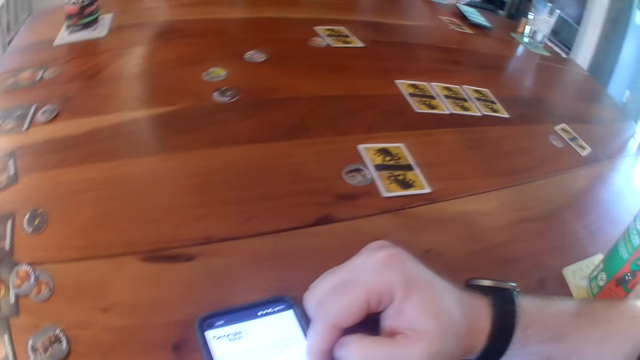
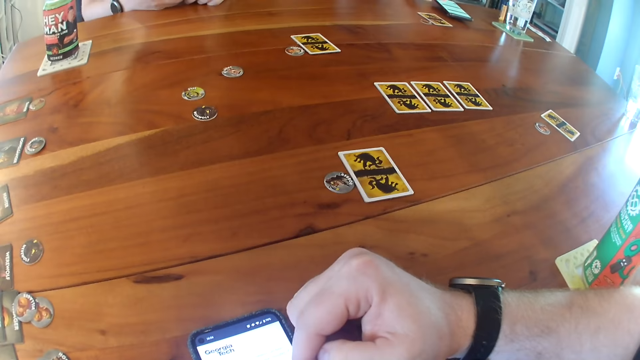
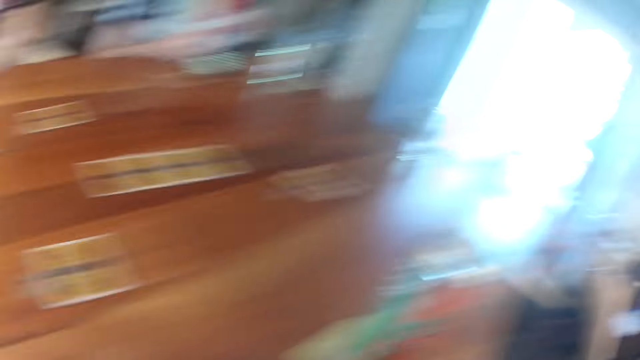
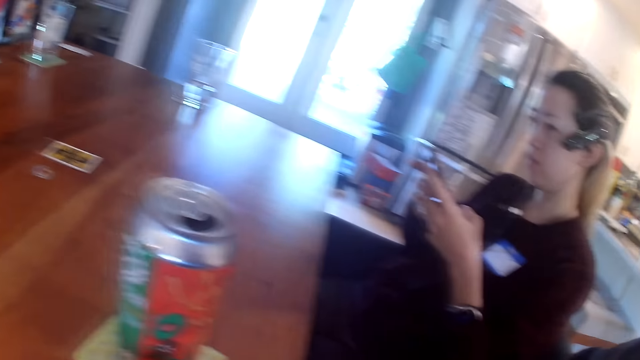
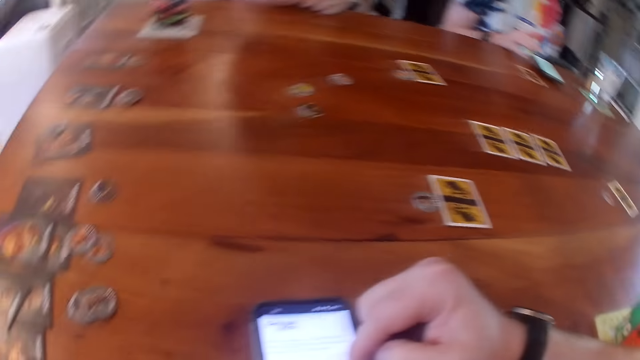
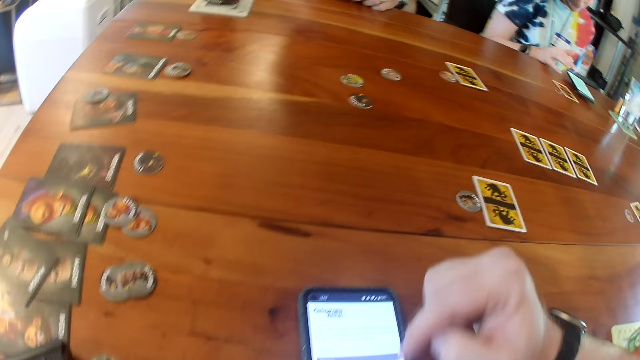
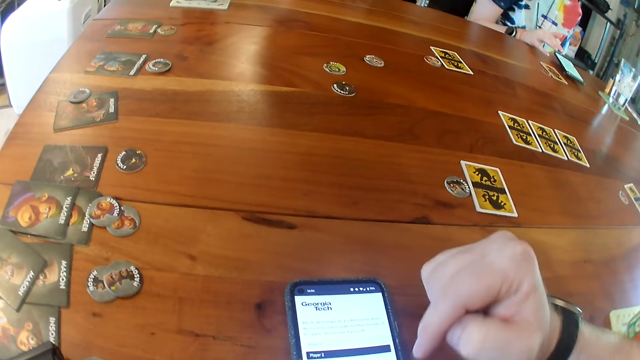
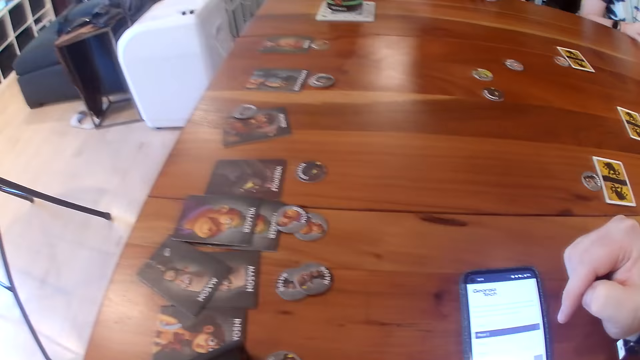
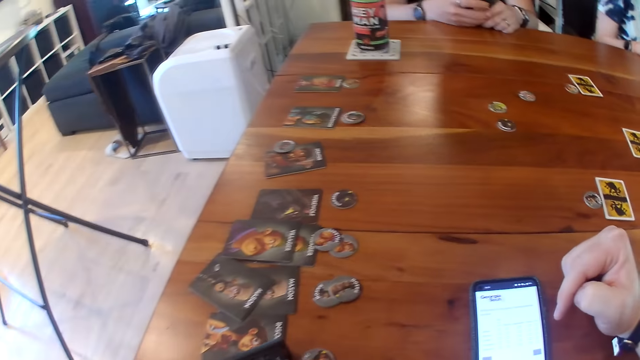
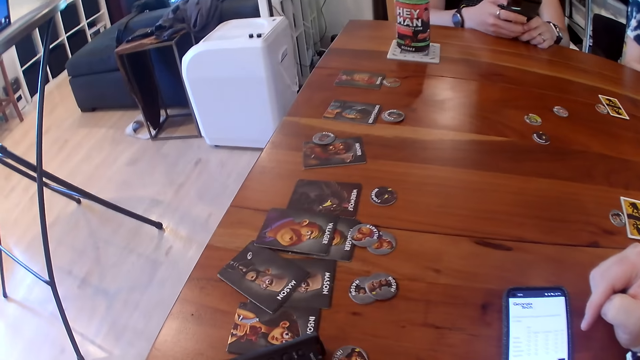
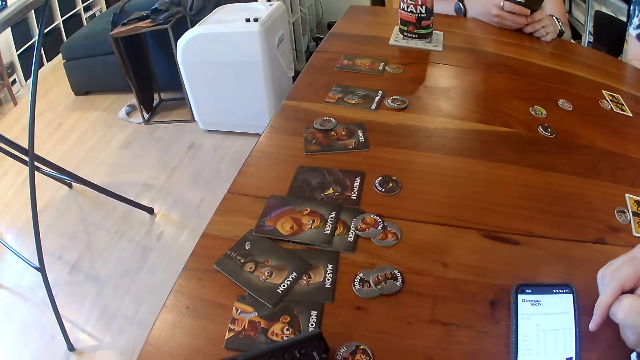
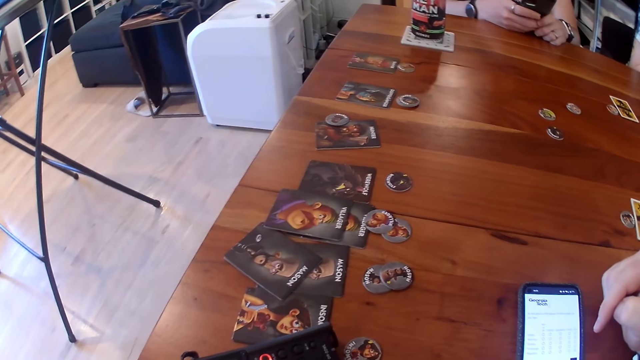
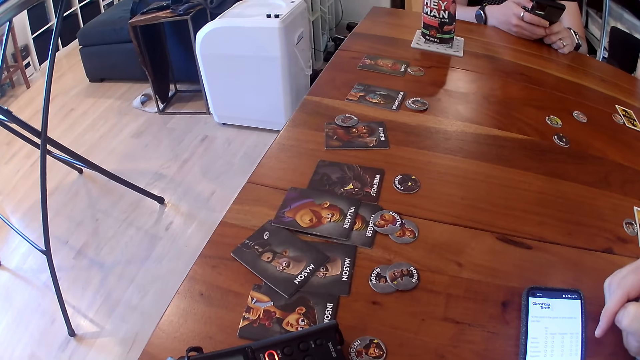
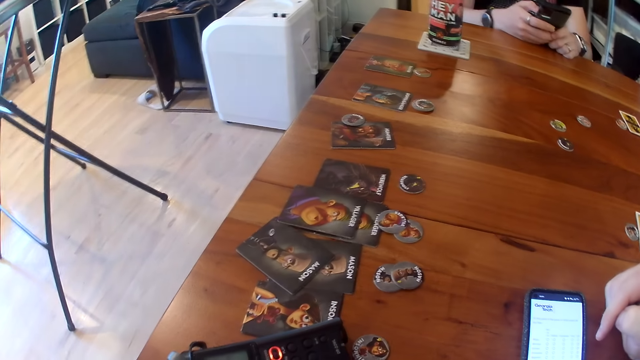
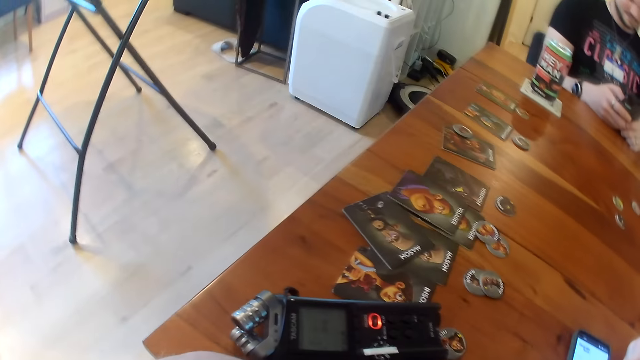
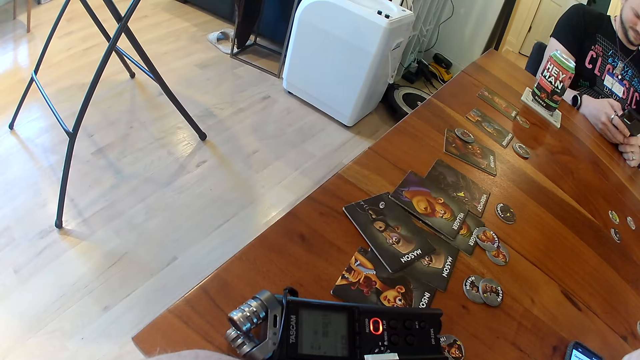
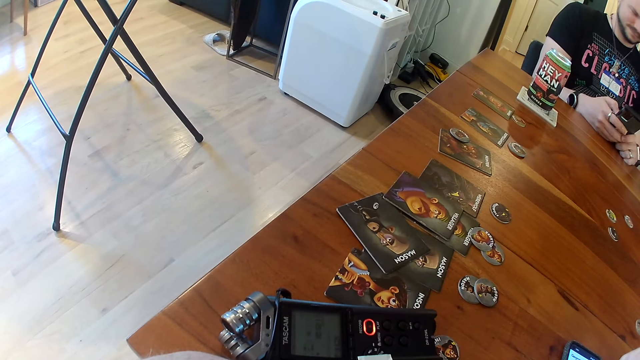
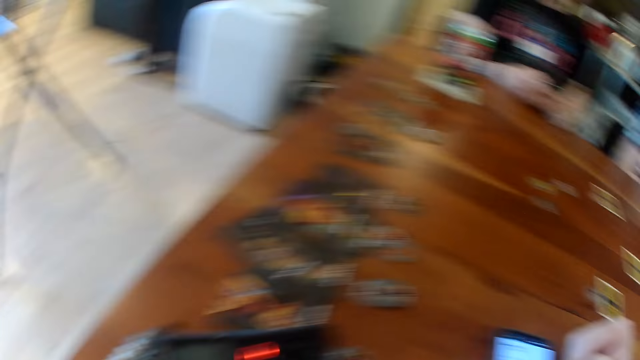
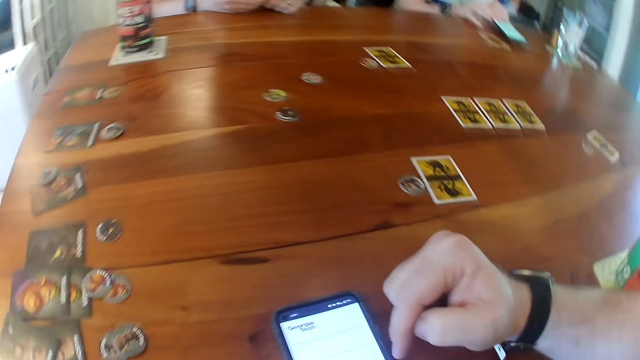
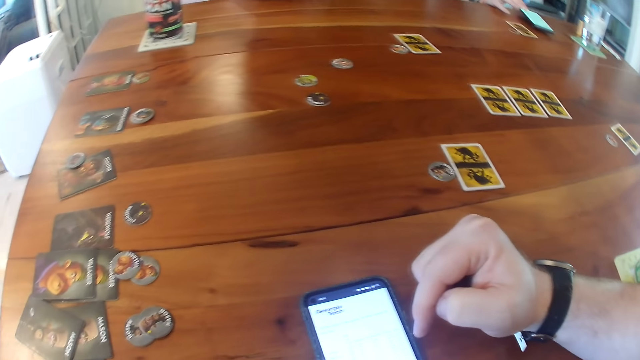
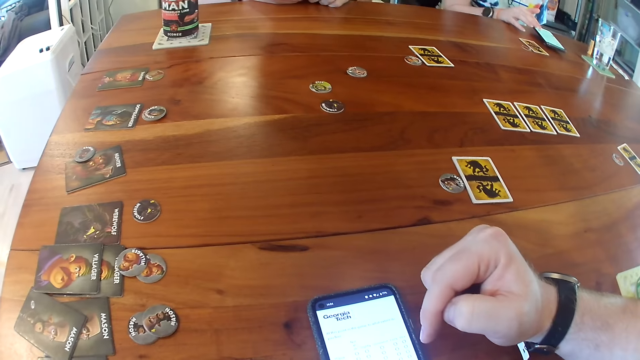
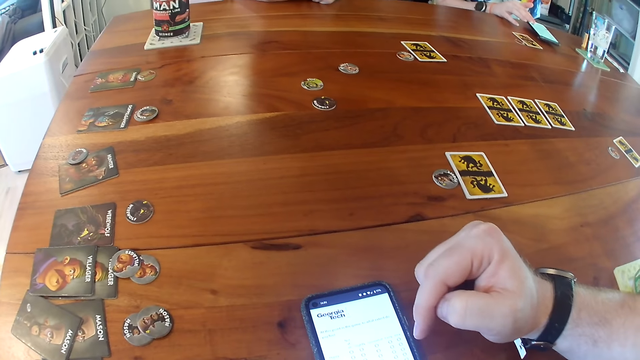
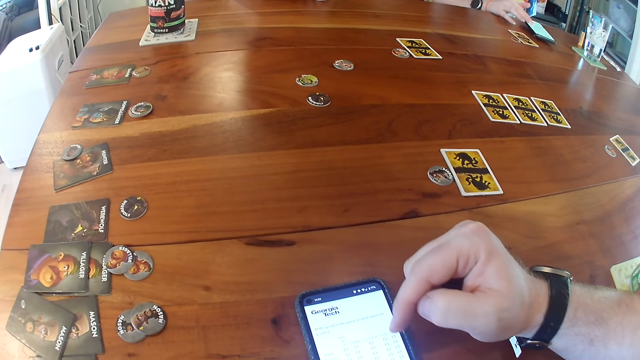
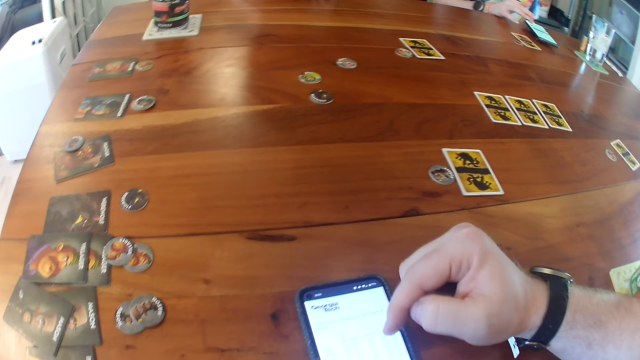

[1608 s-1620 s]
The camera wearer looks around. A woman operates a phone in her hands.

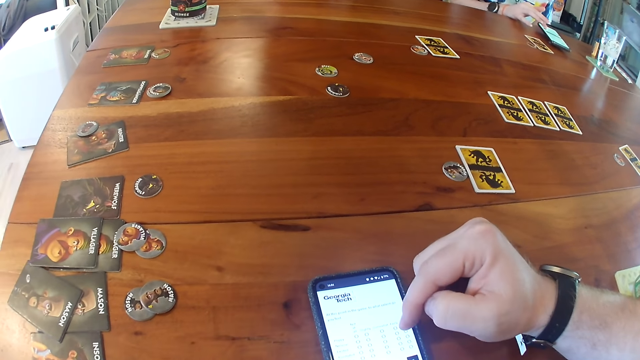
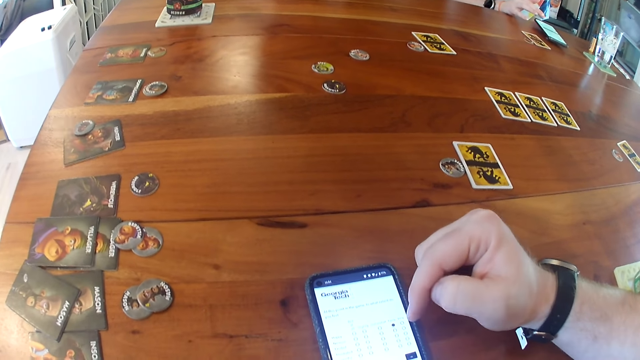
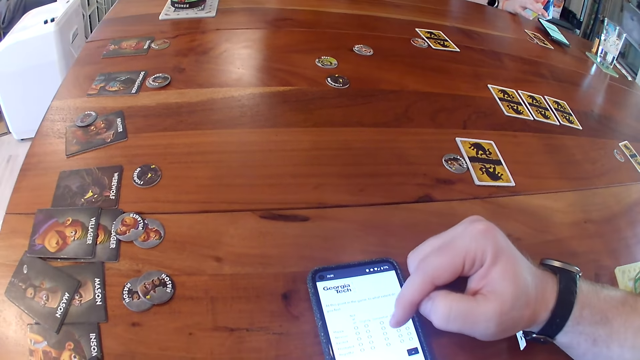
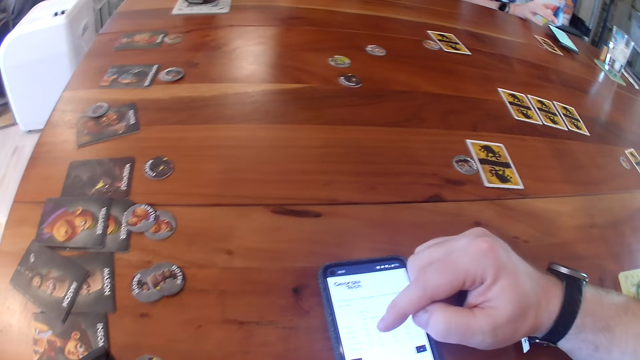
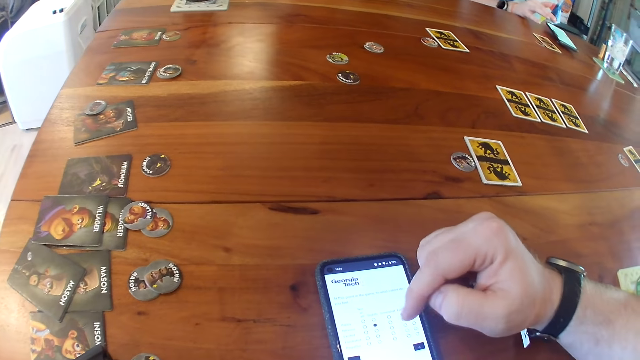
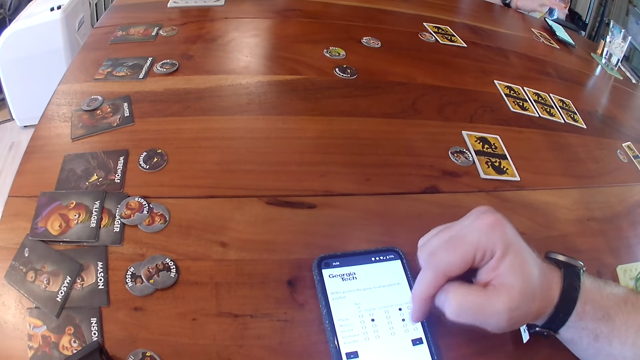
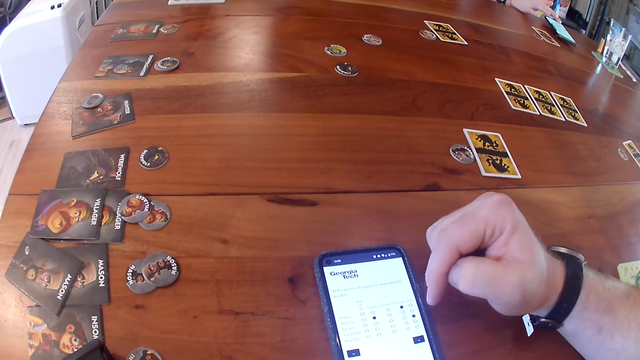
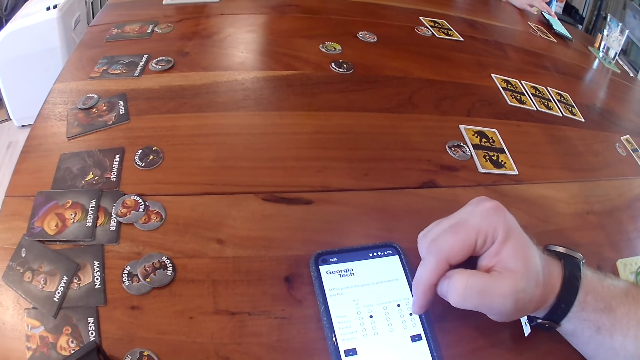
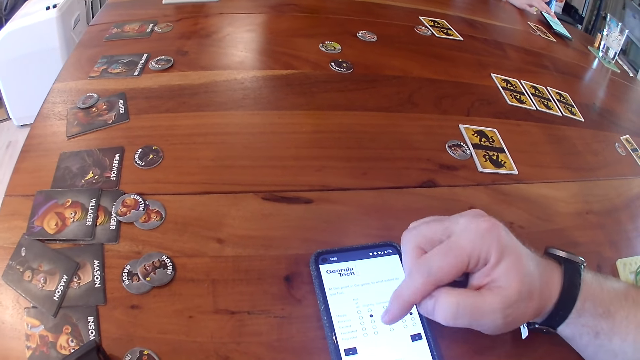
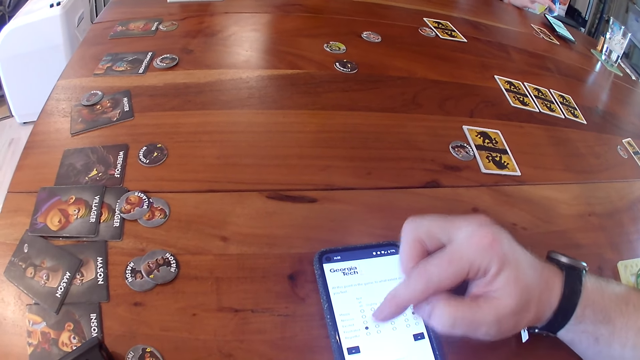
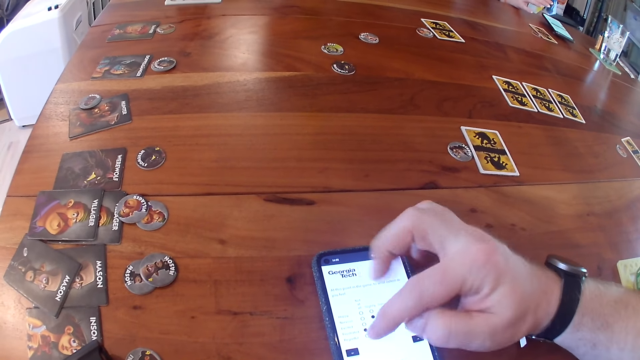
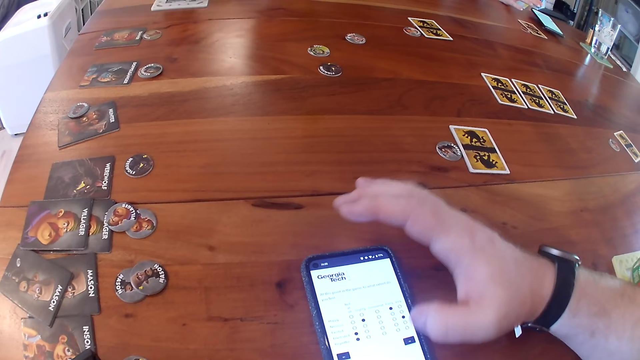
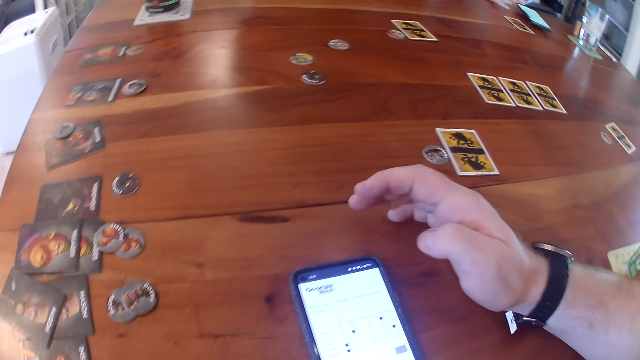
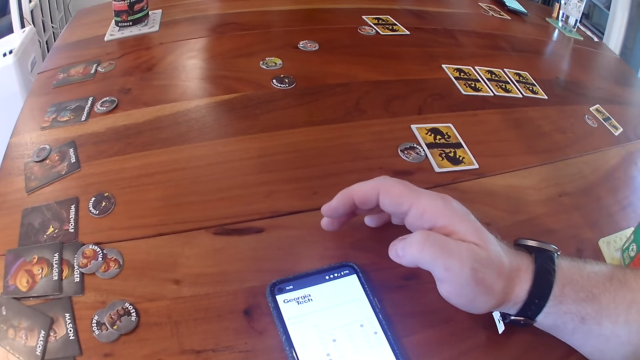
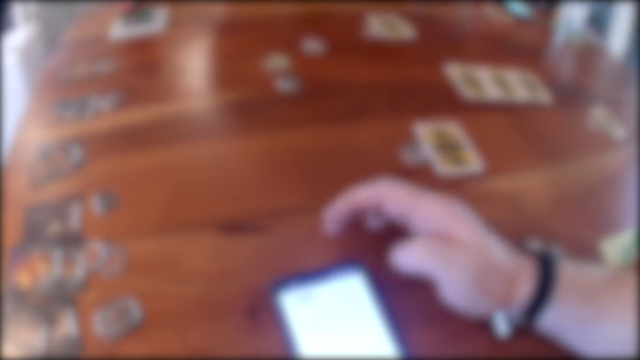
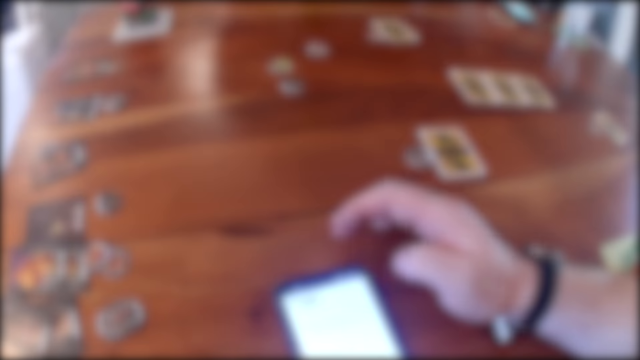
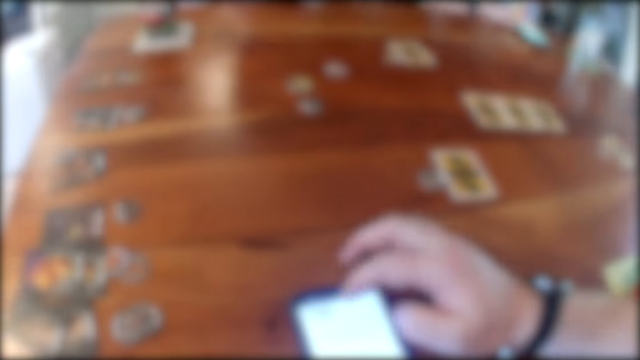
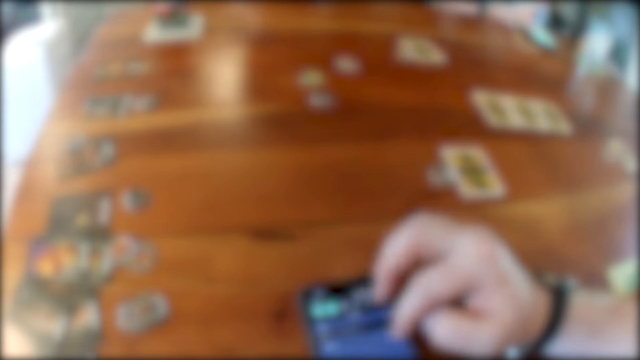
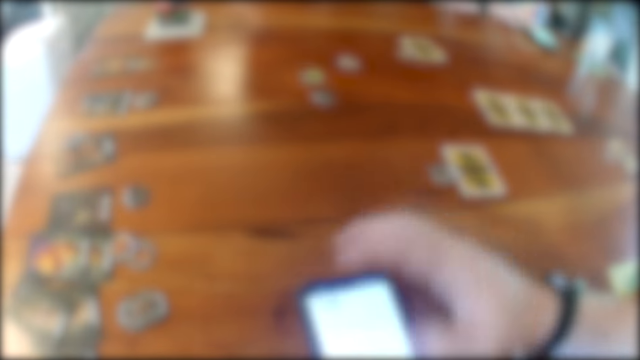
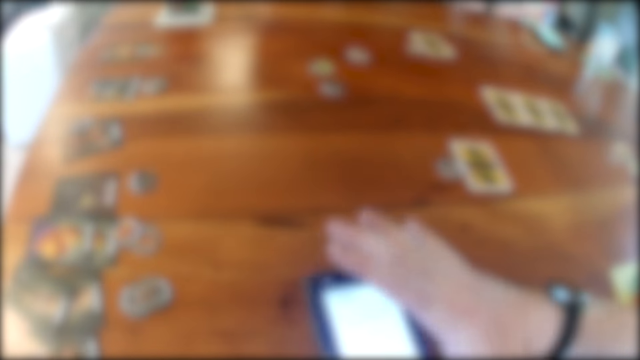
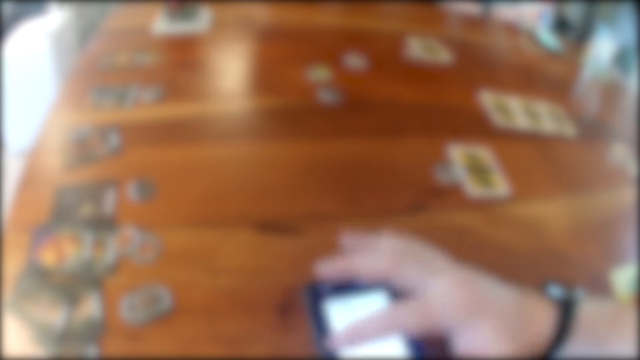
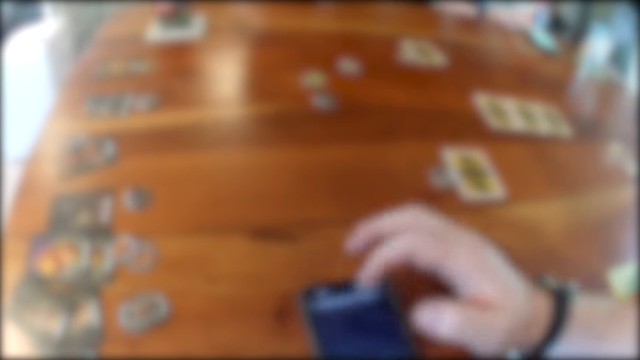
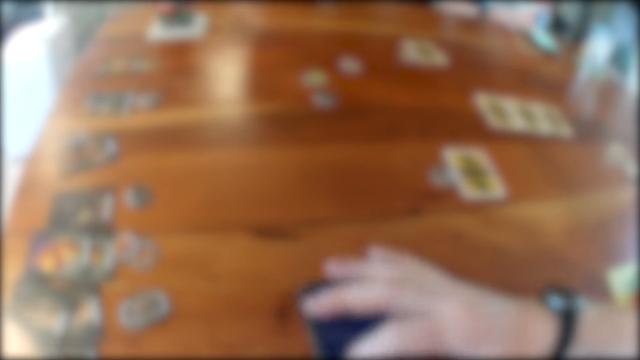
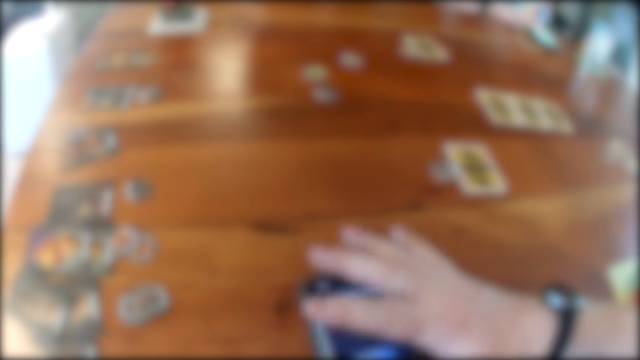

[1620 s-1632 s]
The camera wearer scrolls through the phone.
